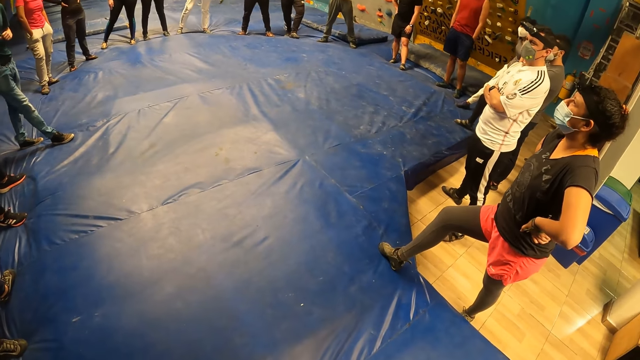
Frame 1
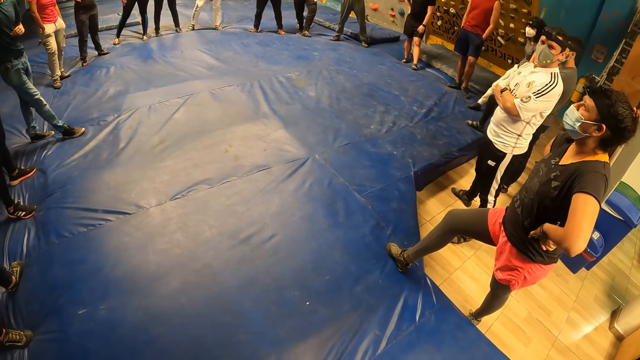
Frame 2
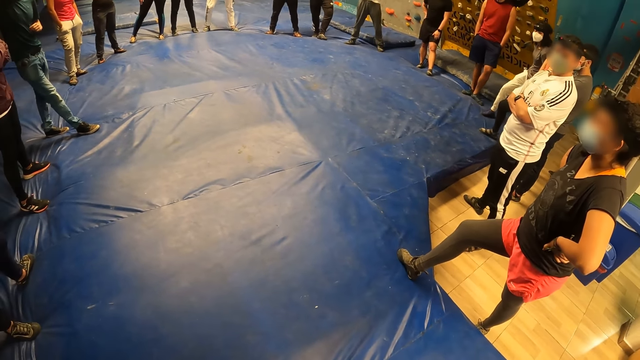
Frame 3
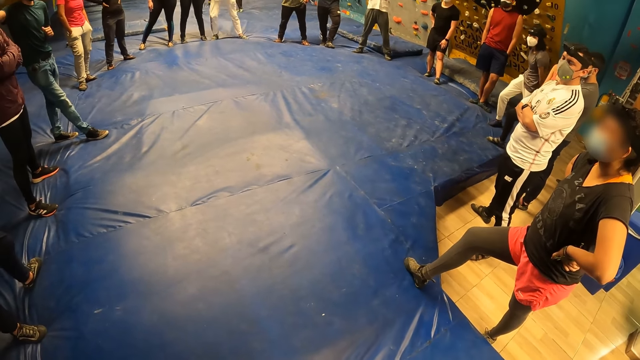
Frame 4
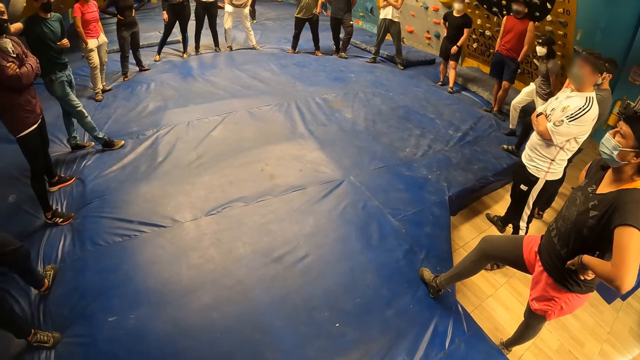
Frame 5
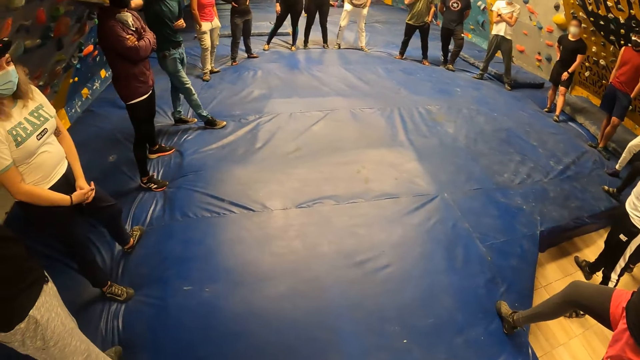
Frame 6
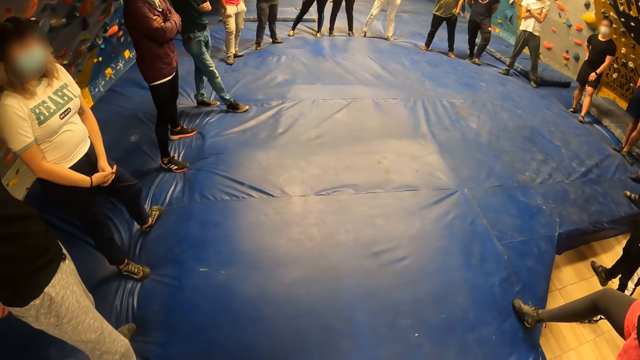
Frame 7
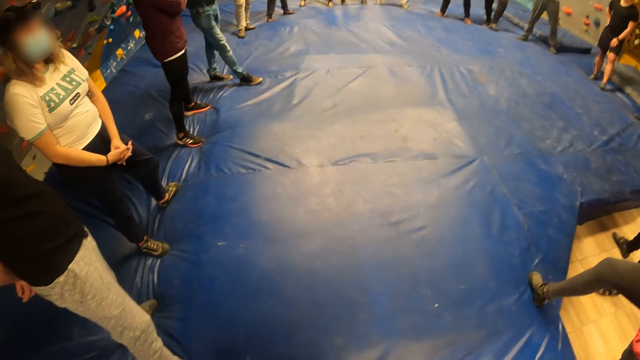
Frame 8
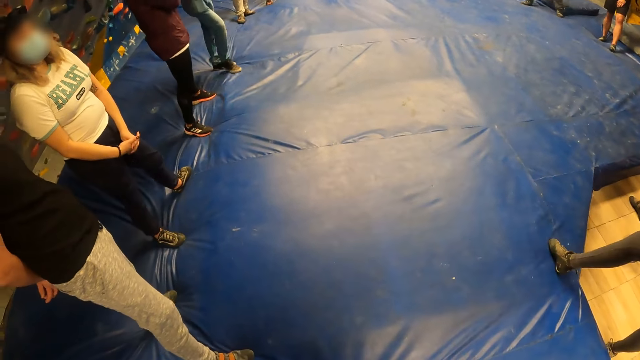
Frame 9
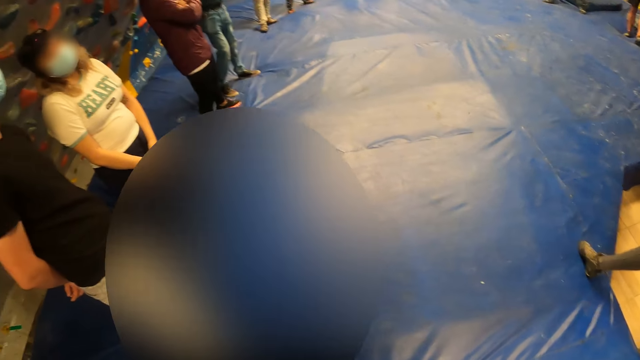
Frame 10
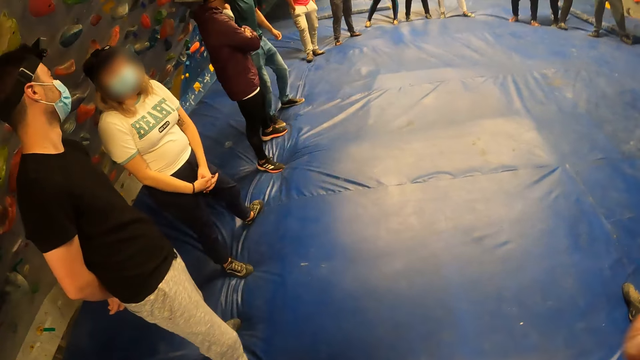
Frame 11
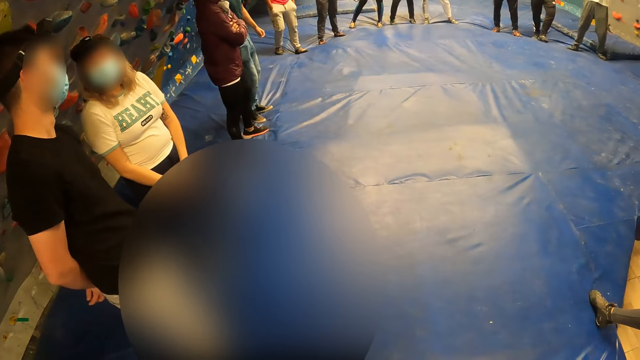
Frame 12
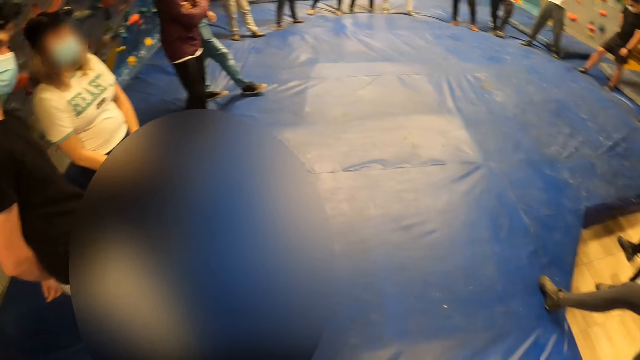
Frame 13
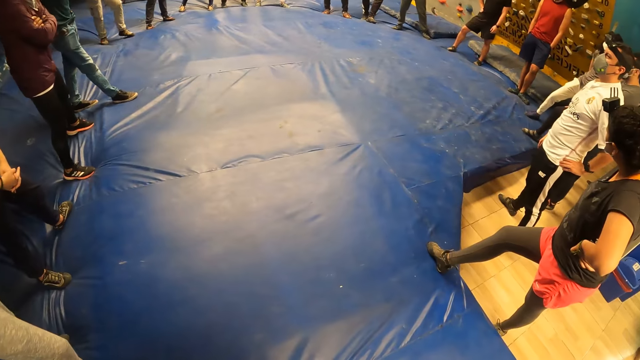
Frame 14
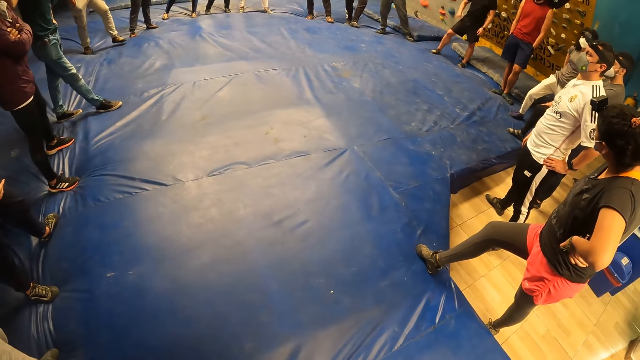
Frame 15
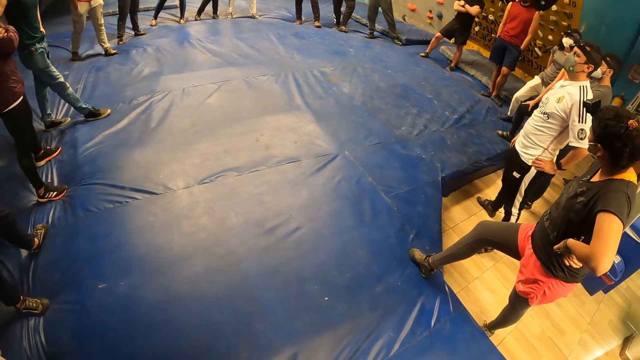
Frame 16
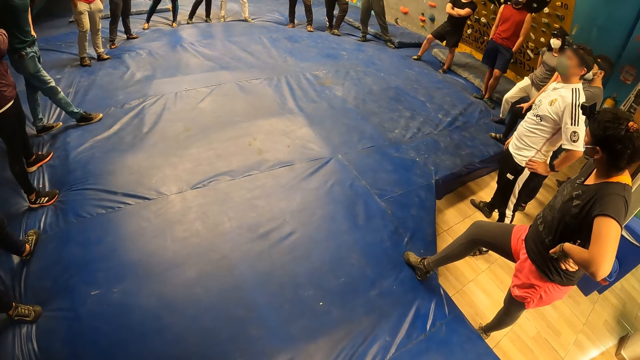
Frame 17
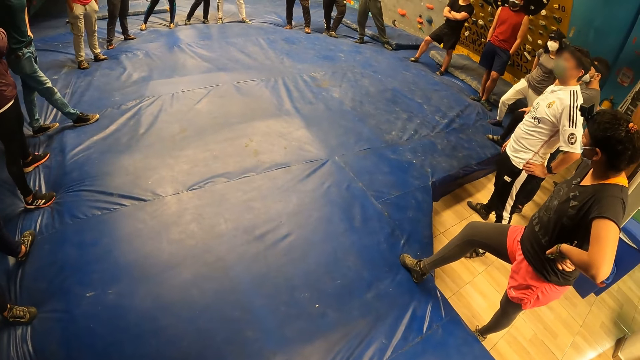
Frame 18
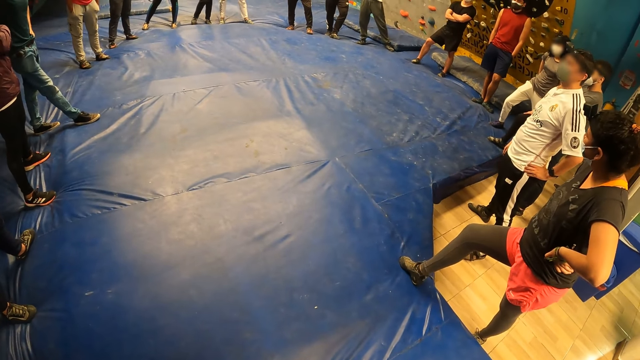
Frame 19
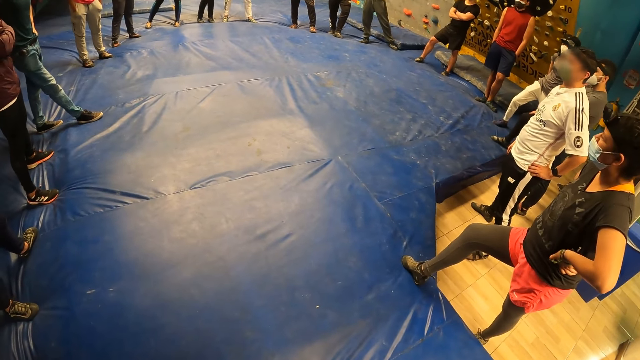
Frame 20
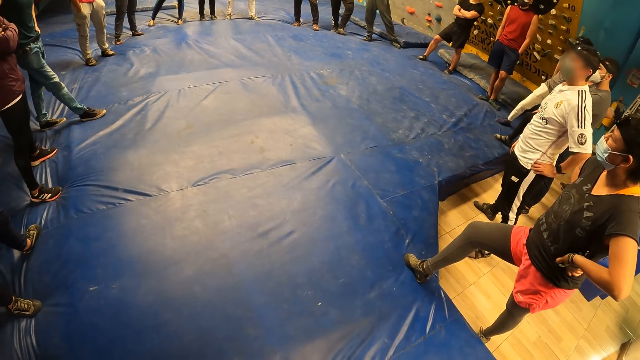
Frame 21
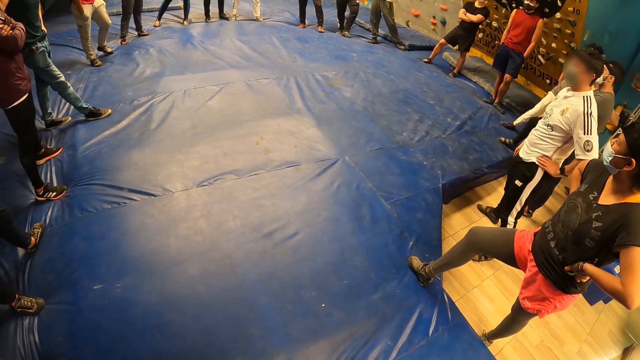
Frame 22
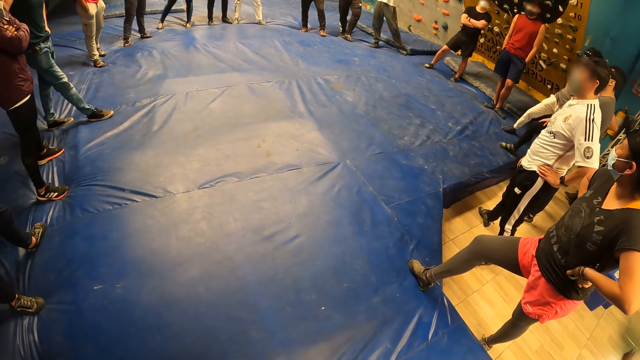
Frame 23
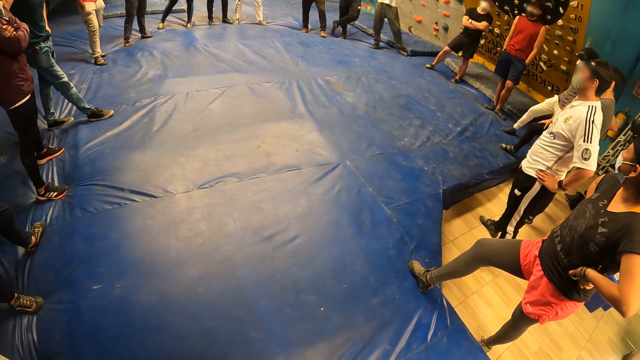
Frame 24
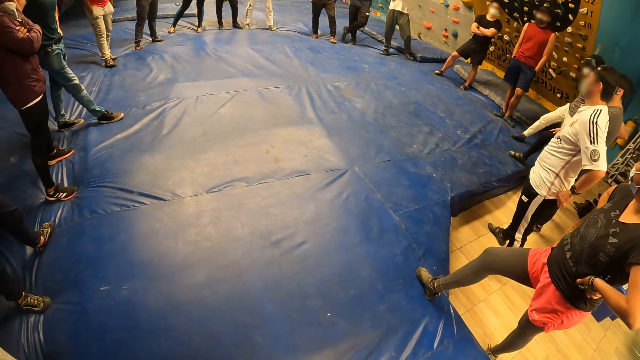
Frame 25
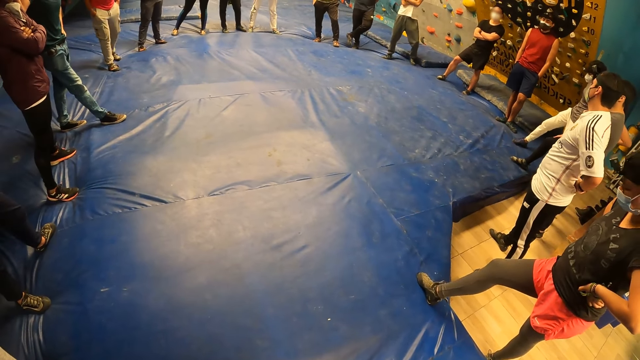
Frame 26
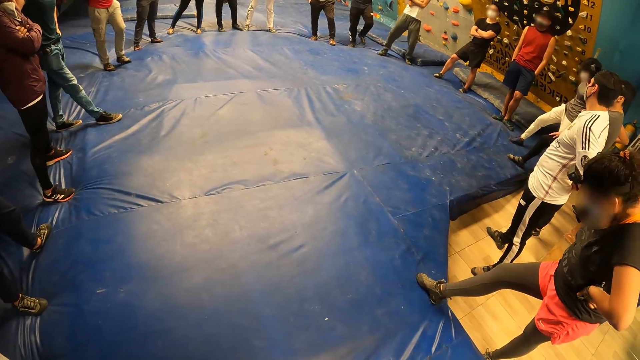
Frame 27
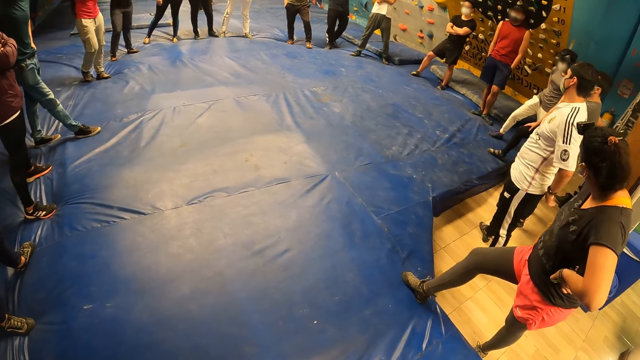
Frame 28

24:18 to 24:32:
The camera wearer interacts with the team. They look at the team. They interact with the team.

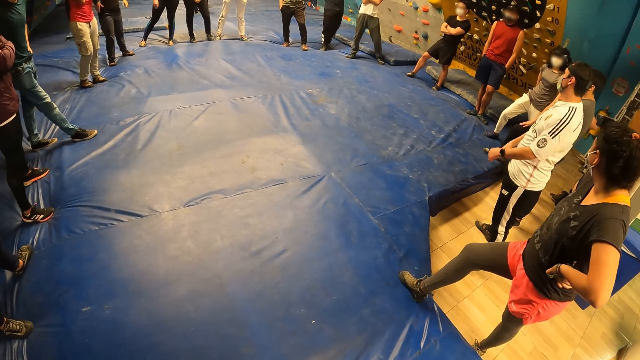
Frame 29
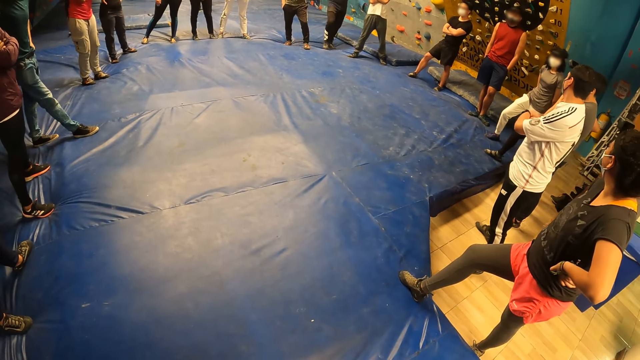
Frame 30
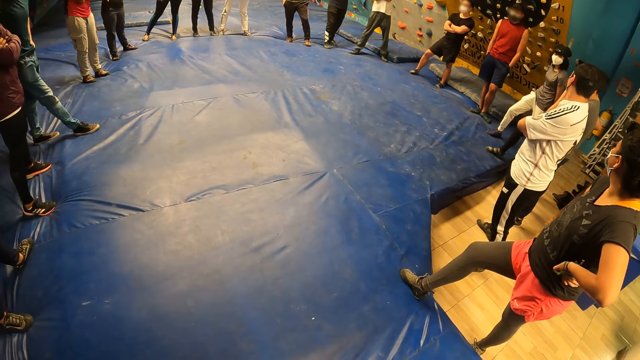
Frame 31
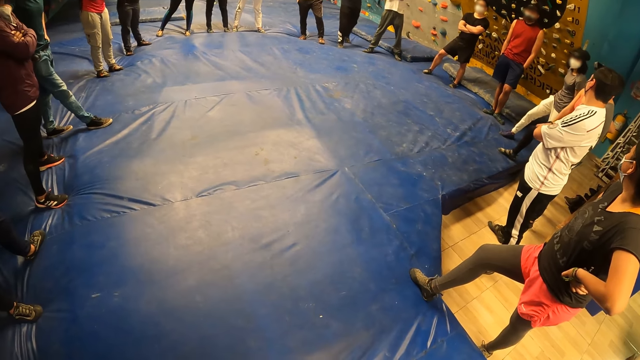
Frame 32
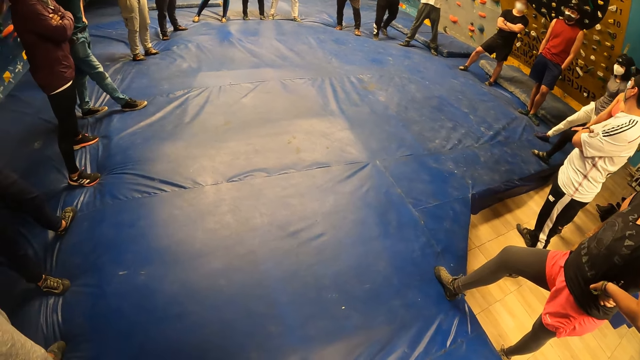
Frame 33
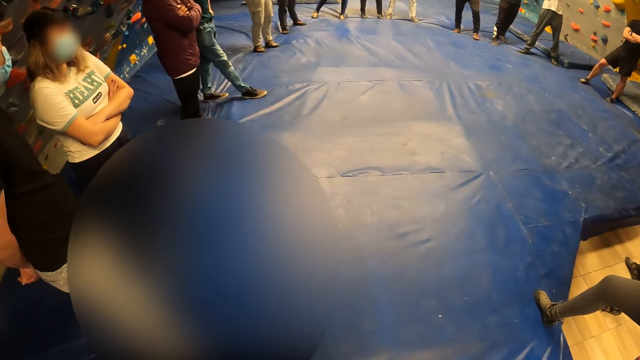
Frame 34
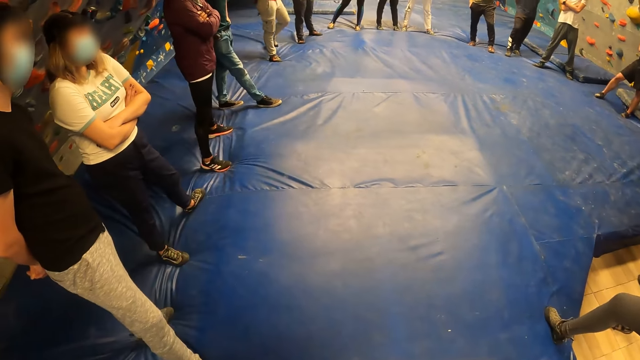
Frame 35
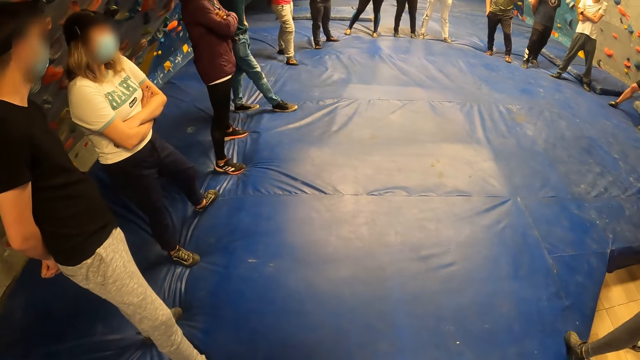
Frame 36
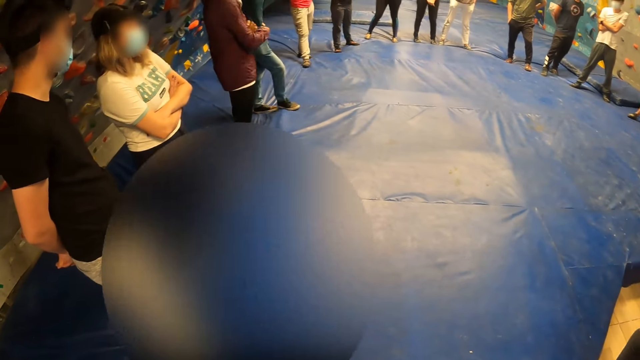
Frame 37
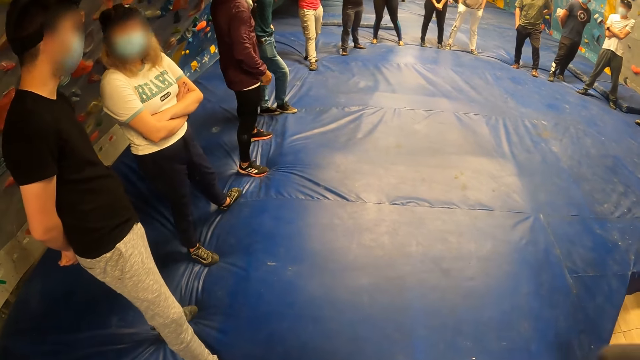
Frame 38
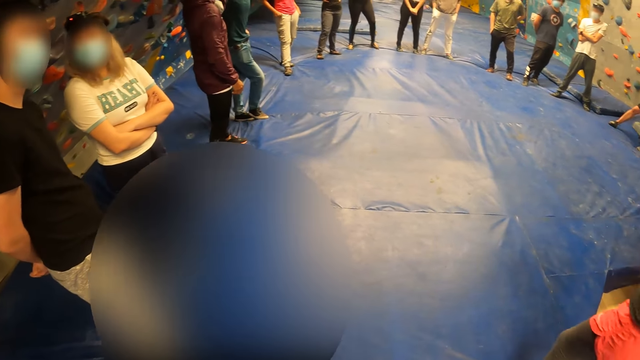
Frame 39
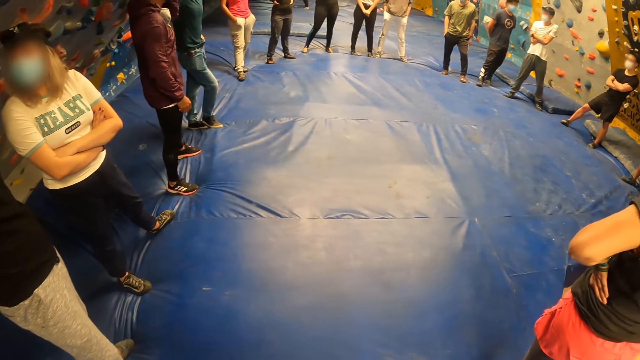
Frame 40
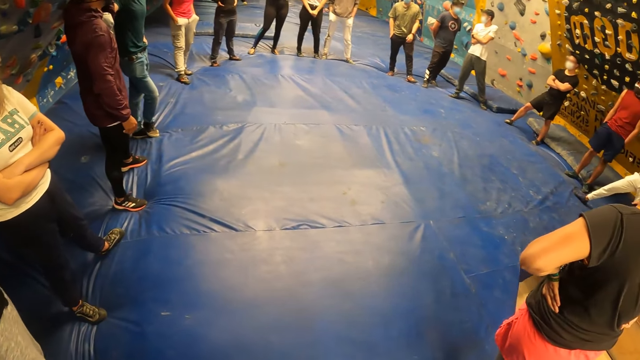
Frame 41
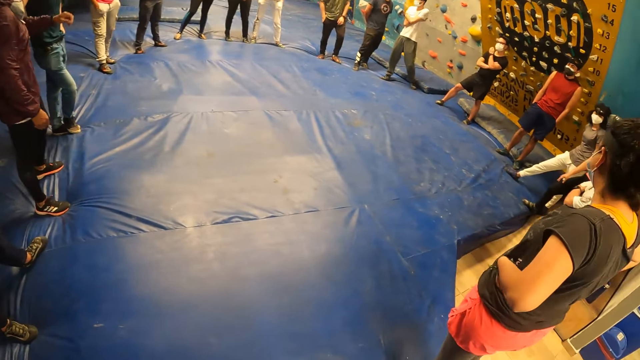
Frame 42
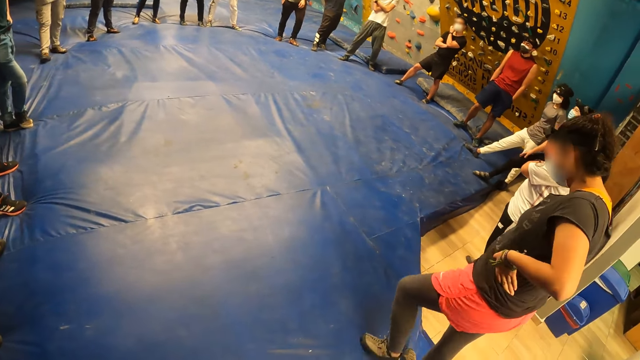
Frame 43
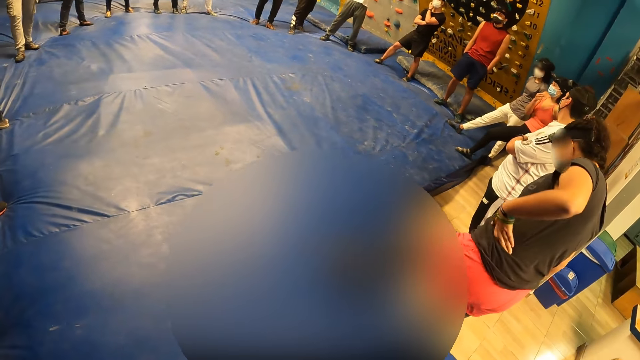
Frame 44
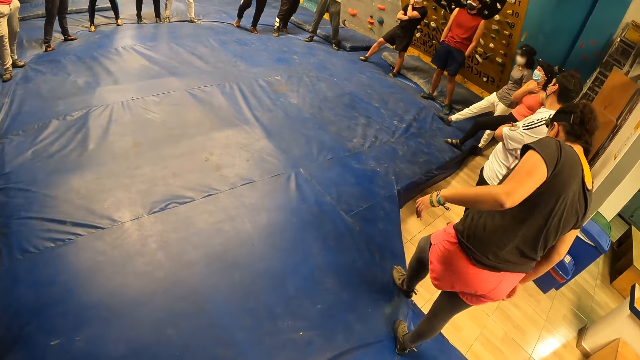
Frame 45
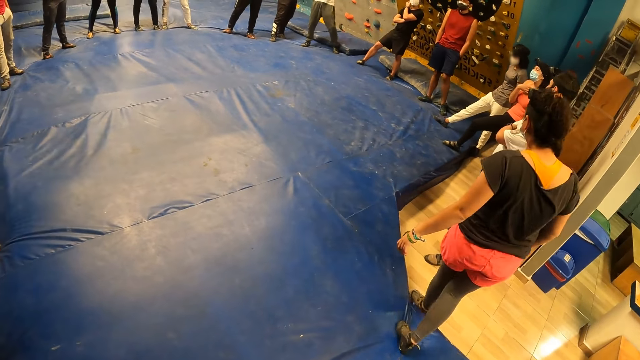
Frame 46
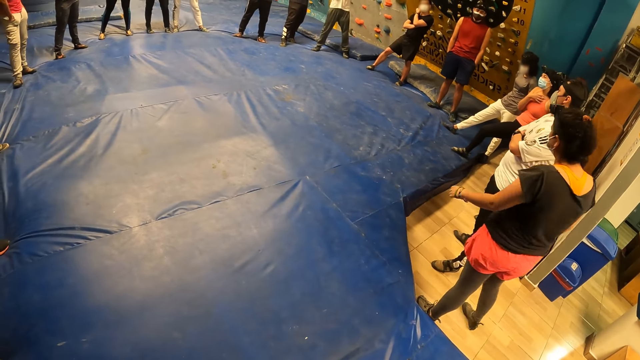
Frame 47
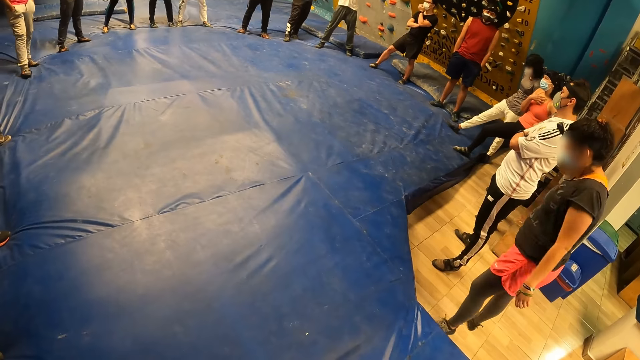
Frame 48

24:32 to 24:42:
The camera wearer looks around the playground. A man touches his face with his left hand. A woman touches her chest with her left hand. Another woman walks around the playground.
